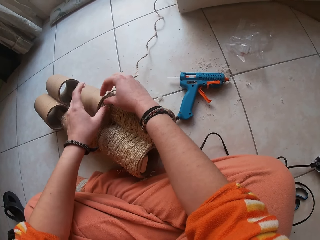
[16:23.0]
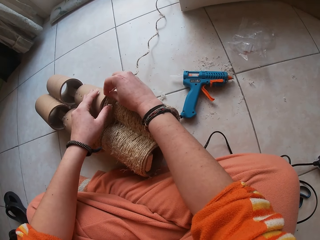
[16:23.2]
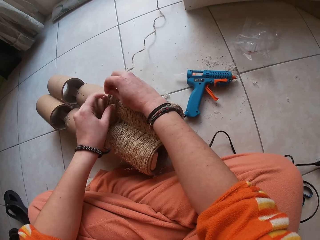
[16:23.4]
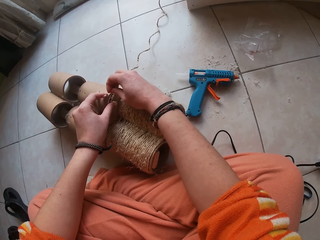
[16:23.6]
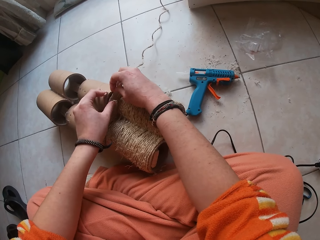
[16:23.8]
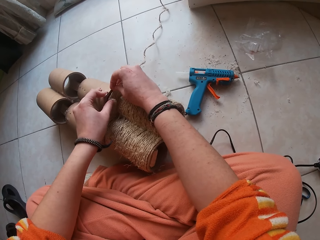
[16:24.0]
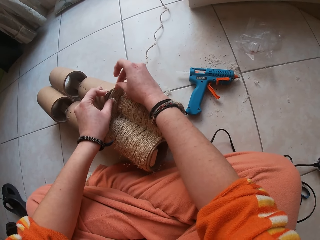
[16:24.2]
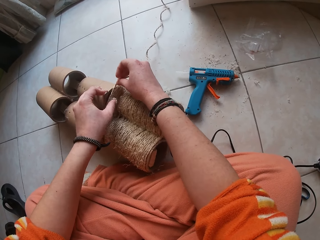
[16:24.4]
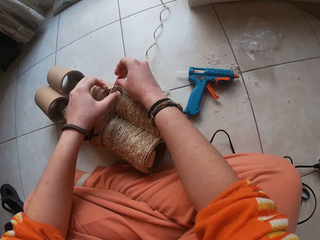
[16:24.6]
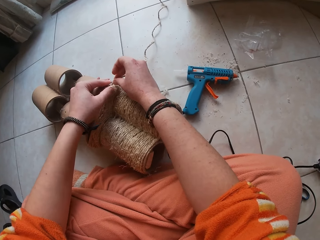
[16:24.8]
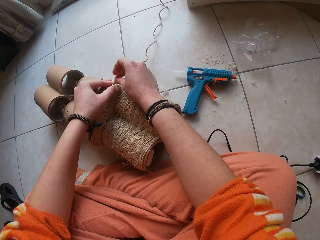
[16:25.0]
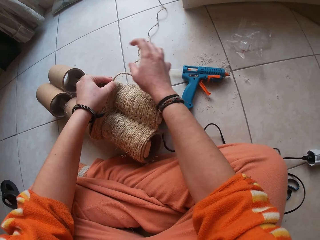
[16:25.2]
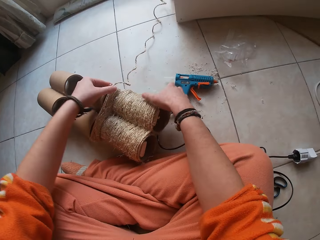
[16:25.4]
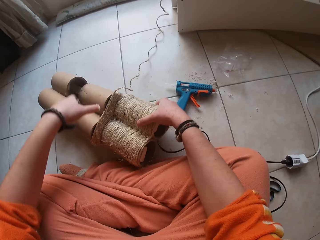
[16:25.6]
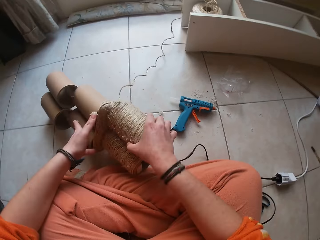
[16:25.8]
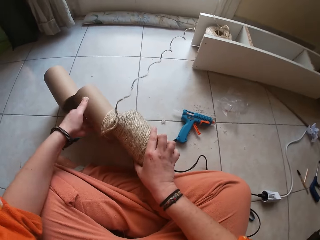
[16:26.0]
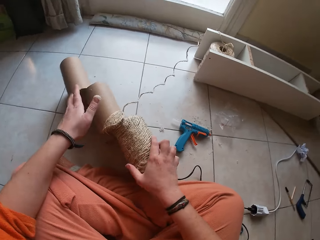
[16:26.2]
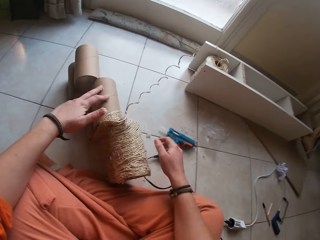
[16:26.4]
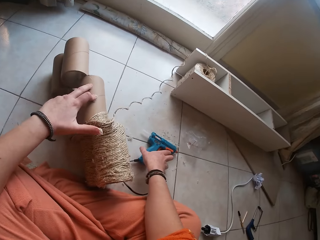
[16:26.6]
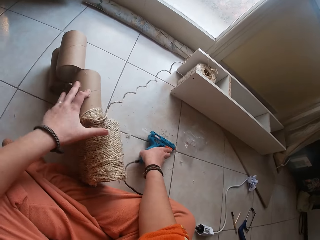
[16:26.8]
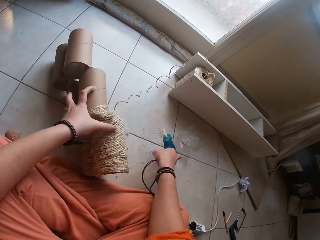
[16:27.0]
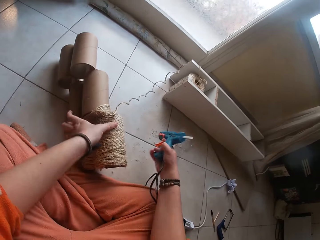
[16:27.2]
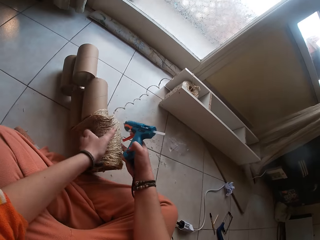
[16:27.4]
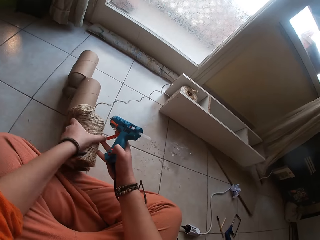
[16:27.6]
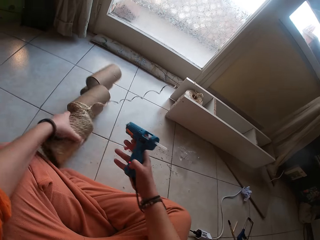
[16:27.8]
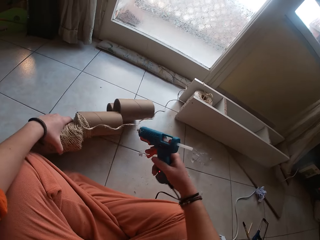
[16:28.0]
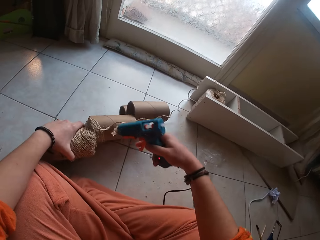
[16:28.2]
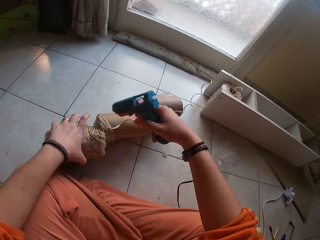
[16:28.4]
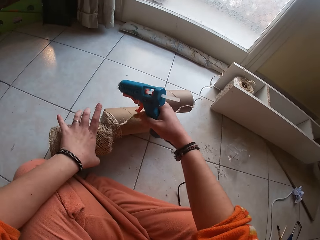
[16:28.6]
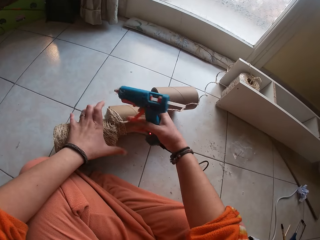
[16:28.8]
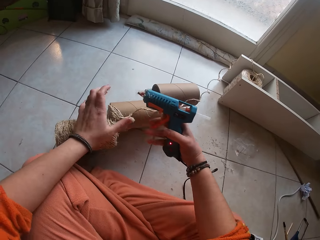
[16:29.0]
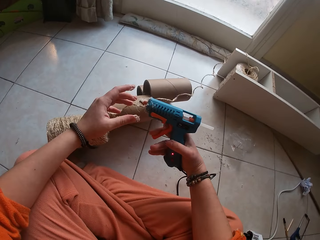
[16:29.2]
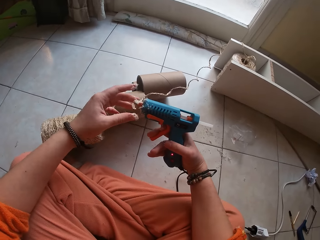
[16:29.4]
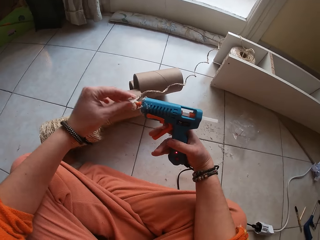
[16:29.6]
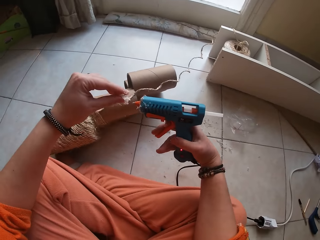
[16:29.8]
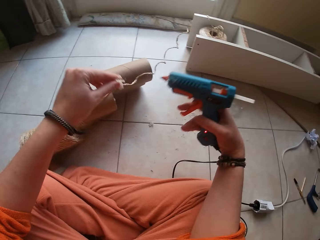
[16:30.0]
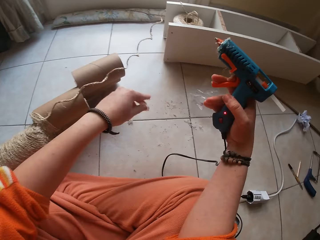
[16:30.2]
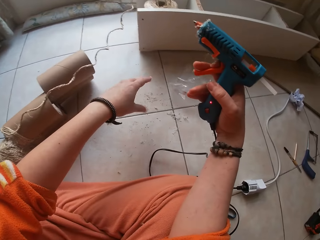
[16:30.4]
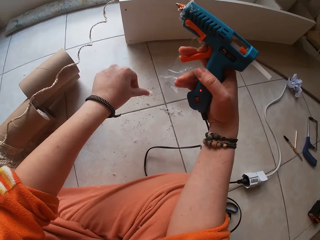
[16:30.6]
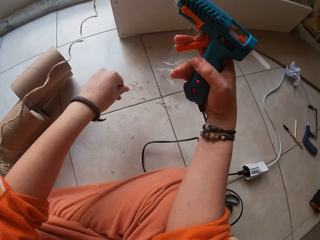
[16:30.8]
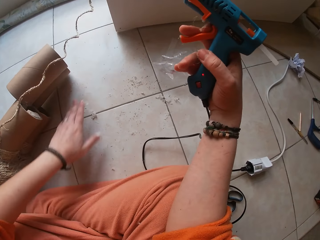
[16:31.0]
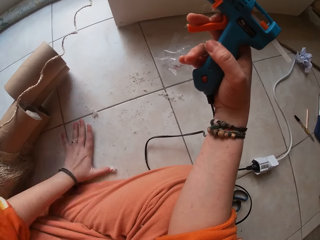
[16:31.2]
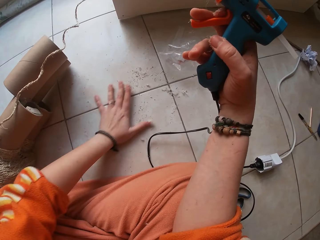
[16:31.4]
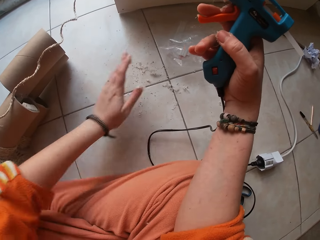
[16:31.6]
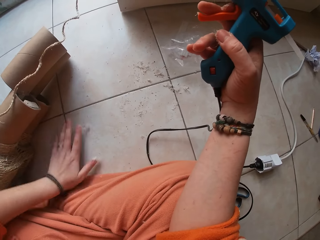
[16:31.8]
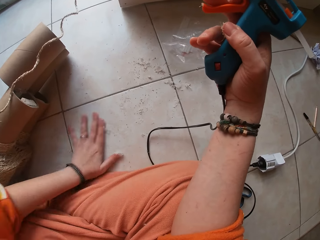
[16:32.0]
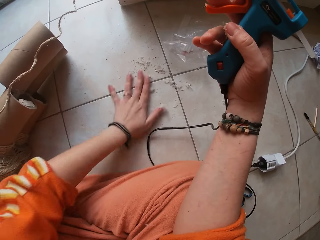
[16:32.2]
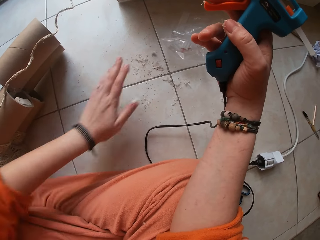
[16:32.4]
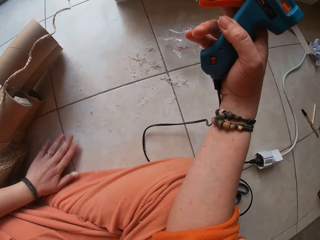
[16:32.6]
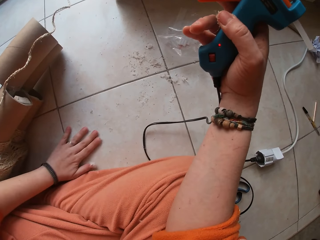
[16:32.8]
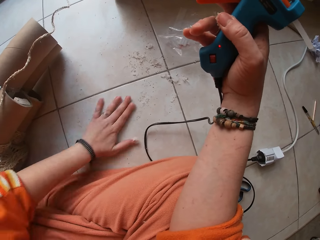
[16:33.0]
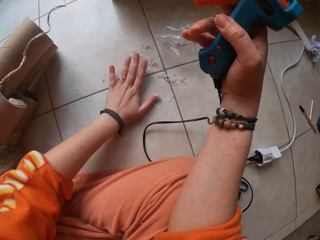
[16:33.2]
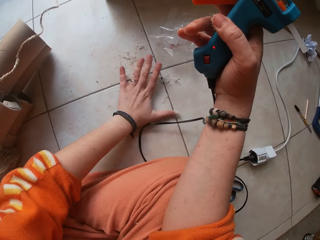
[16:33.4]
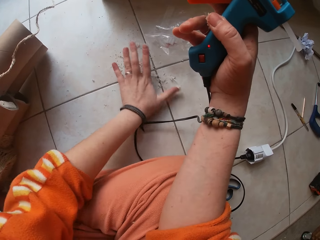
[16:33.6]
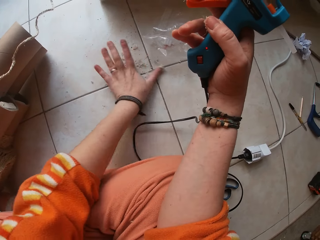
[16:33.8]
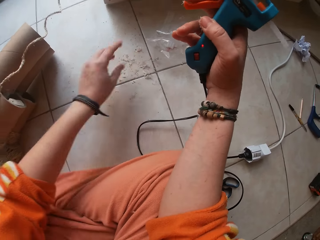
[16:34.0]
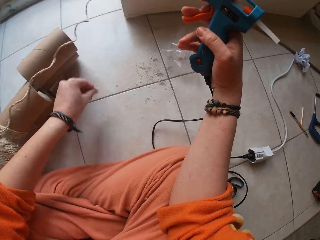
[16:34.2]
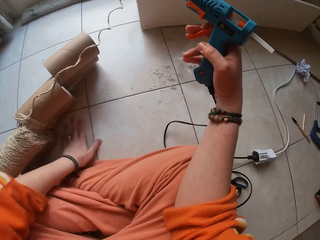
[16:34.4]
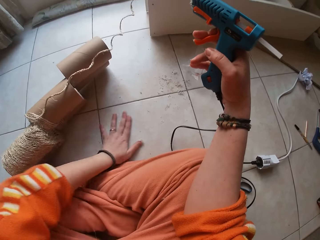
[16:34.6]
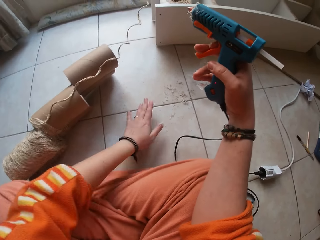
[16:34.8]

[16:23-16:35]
The camera wearer adjusts the cardboard craft on the floor with both hands. He picks up the hot glue gun from the ground with his right hand. He adjusts the cardboard craft on the floor with his left hand. He removes a gum from the tip of the hot glue gun with his left hand. He drops the gum on the ground with his left hand. He wipes the ground with his left hand.

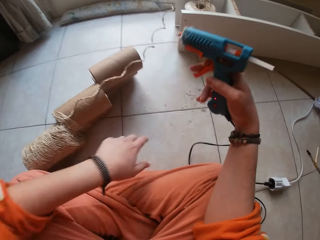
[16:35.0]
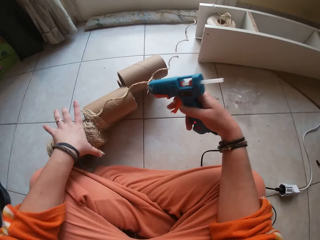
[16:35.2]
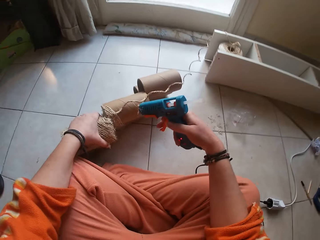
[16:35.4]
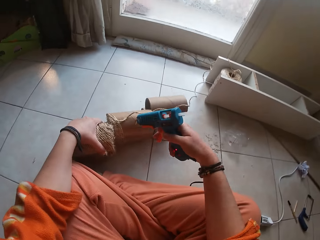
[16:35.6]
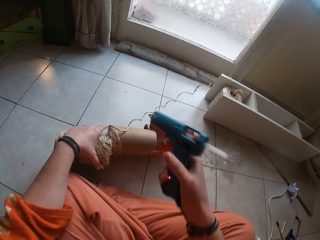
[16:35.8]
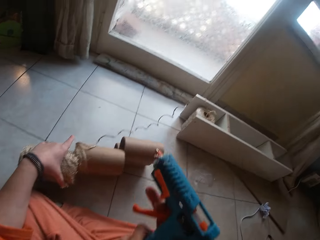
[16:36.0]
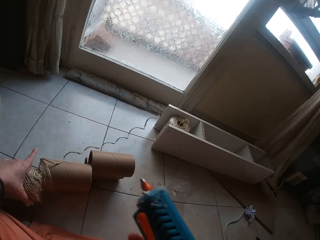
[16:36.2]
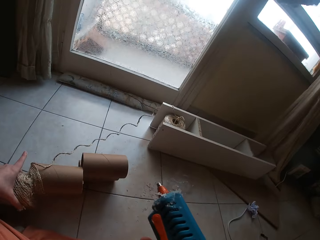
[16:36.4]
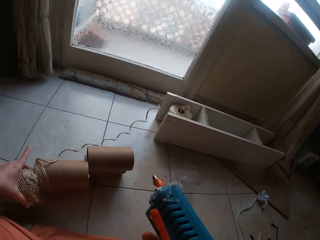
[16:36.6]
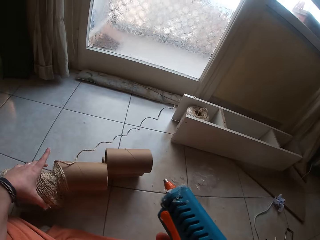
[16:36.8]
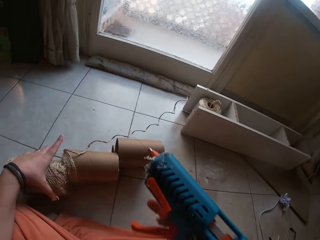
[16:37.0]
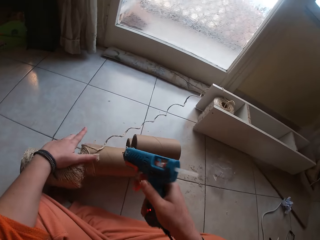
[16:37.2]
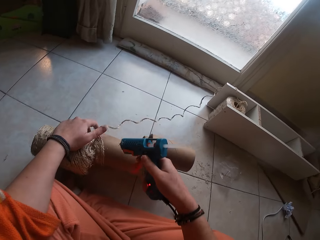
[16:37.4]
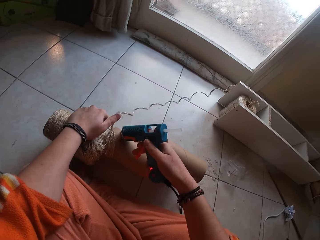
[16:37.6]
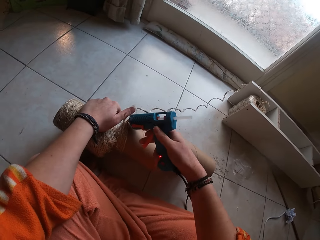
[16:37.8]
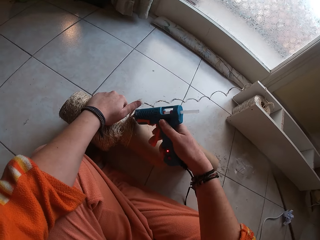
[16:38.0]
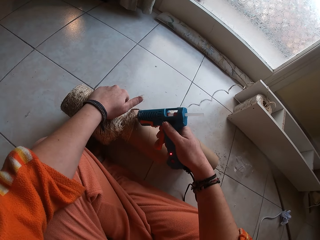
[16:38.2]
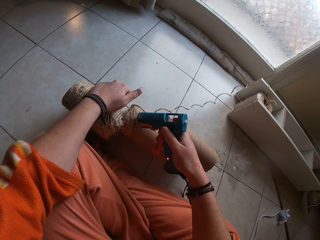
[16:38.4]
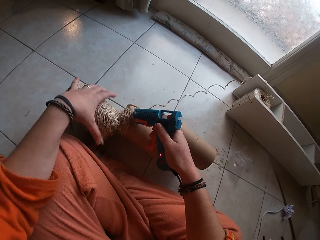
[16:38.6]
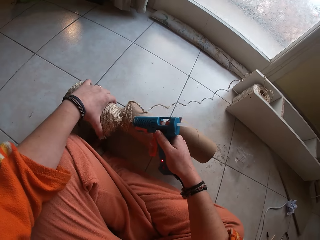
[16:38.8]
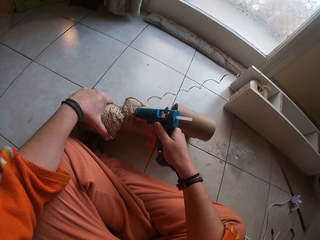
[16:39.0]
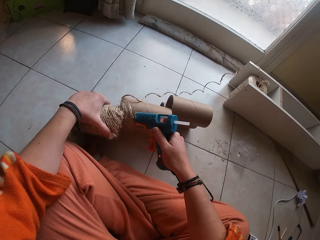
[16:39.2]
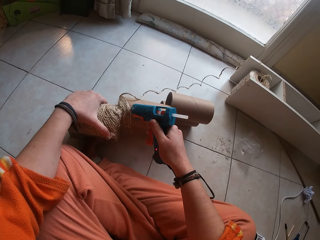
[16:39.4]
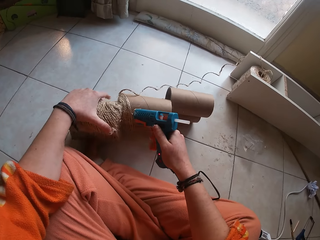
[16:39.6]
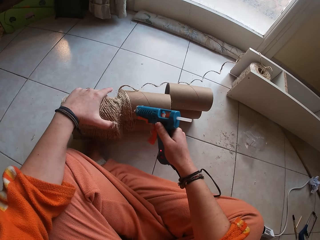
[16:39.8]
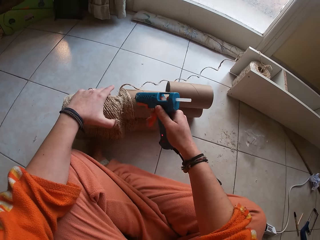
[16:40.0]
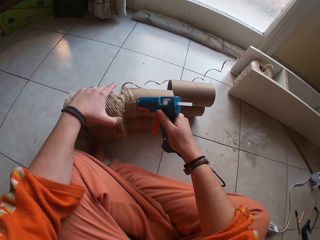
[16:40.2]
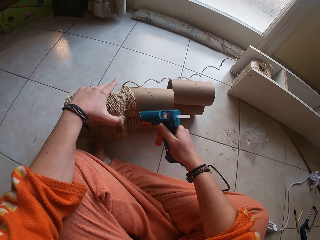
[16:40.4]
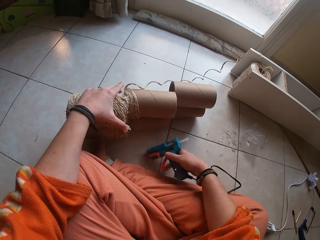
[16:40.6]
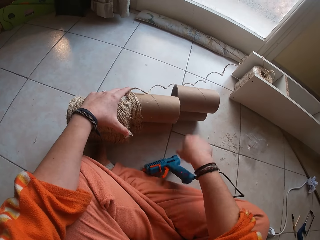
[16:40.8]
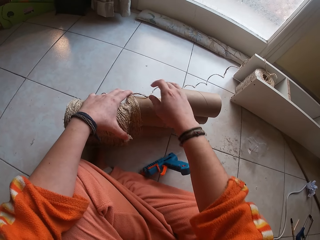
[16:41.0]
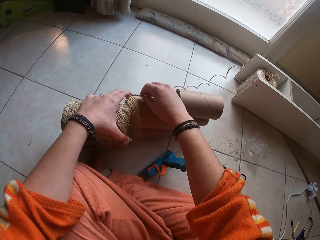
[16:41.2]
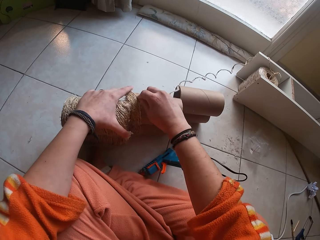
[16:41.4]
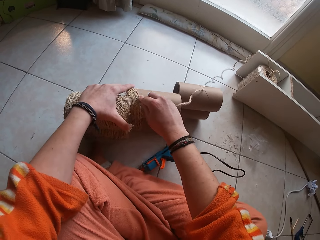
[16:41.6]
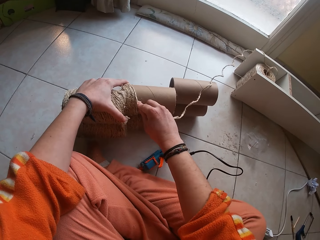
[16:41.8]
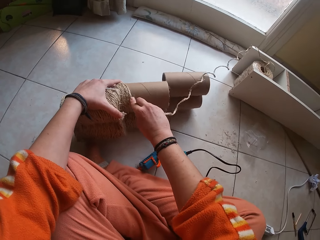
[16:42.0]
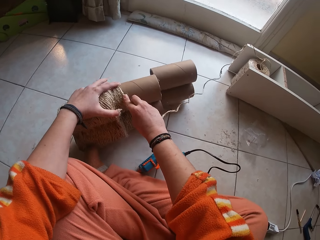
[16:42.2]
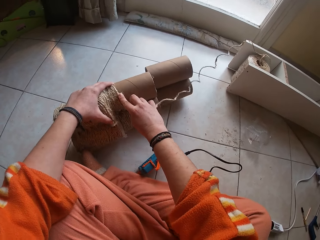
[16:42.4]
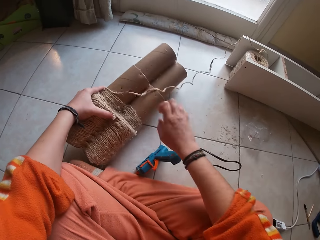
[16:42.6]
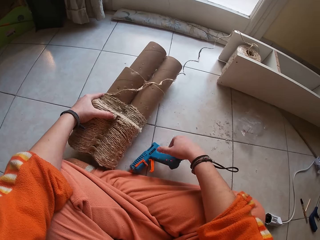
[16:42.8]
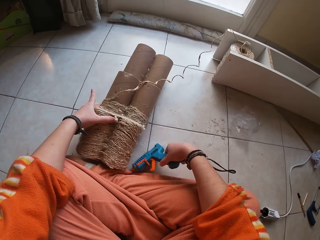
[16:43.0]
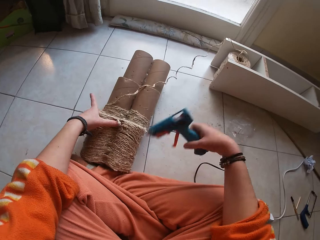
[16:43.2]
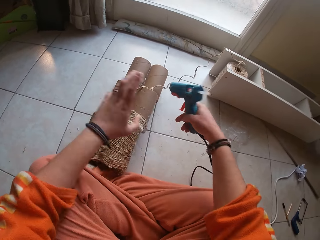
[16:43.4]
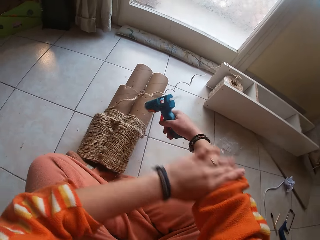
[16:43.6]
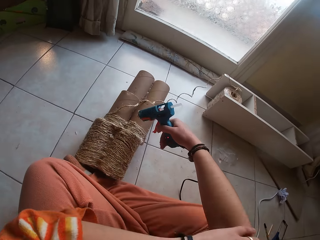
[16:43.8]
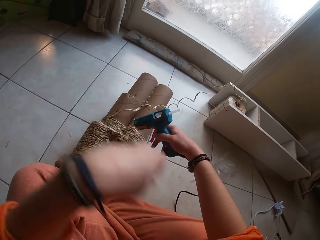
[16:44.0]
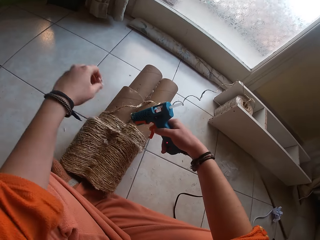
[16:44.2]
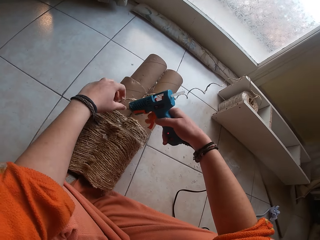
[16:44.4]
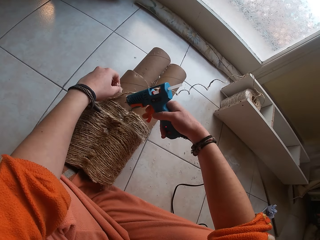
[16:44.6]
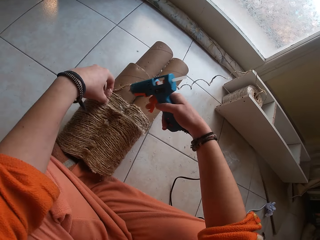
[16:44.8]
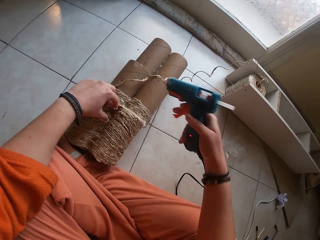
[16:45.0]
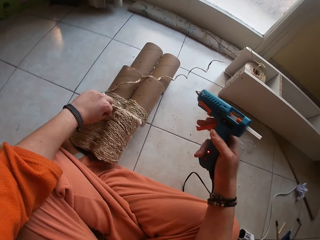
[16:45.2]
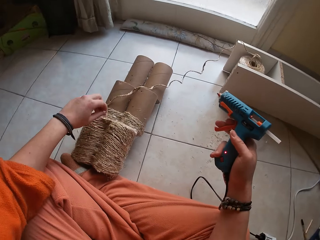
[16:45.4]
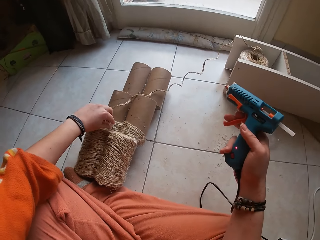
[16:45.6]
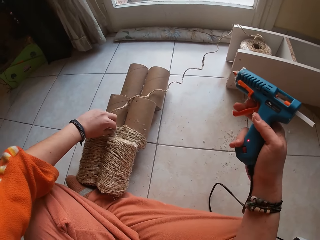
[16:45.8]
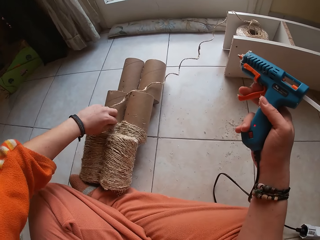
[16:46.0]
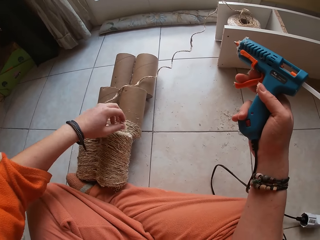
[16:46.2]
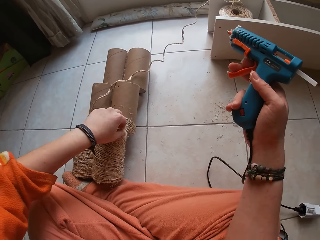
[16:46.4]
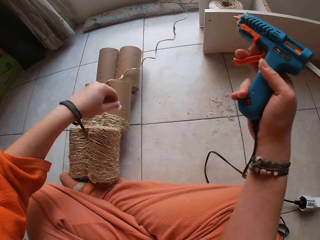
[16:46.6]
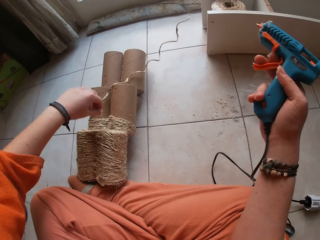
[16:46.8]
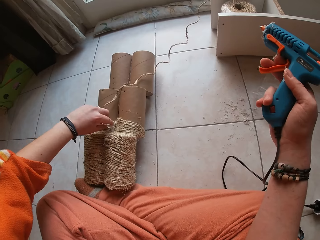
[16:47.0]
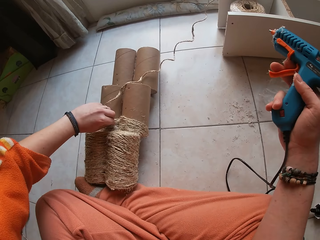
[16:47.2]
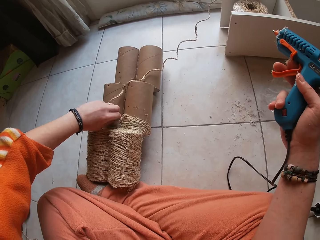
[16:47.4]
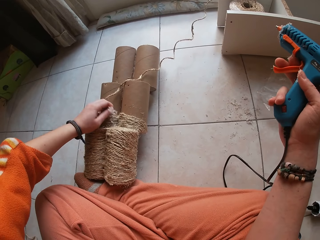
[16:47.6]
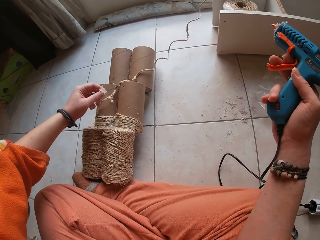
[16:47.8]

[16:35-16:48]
The camera wearer holds the cardboard craft with his left hand. He applies gum on the cardboard craft with the hot glue gun in his right hand. He drops the hot glue gun on the ground with his right hand. He gums the twine on the cardboard craft with both hands. He picks up the hot glue gun from the ground with his right hand. He rolls his right sleeve with his left hand. He picks up a gum from the cardboard with his left hand.
